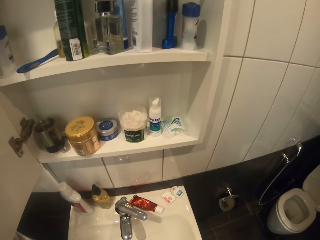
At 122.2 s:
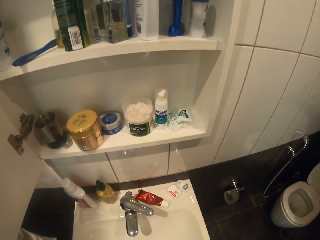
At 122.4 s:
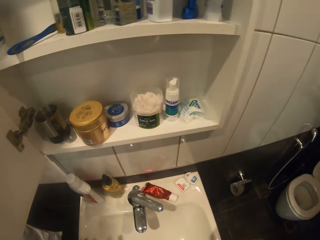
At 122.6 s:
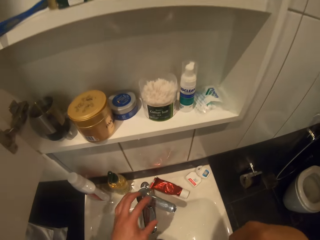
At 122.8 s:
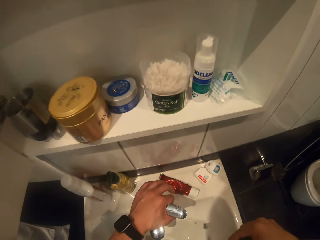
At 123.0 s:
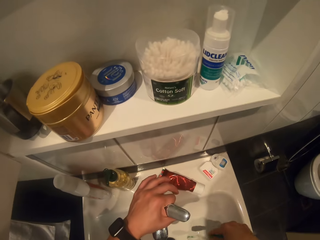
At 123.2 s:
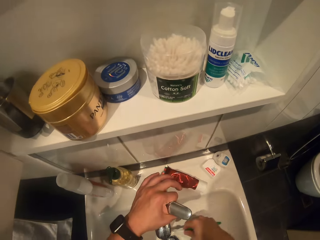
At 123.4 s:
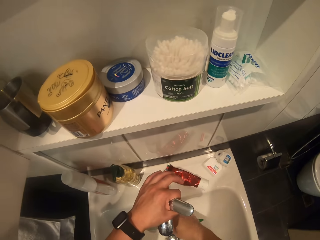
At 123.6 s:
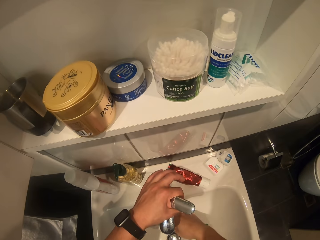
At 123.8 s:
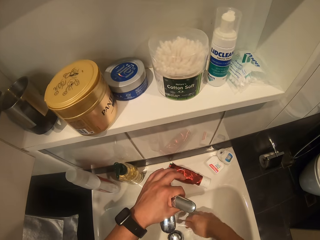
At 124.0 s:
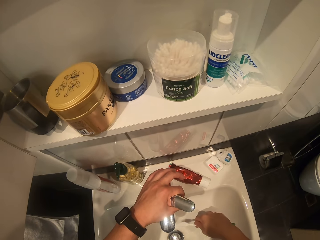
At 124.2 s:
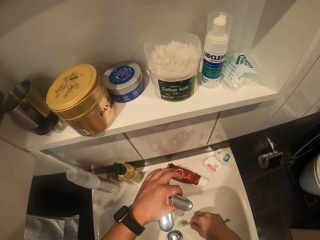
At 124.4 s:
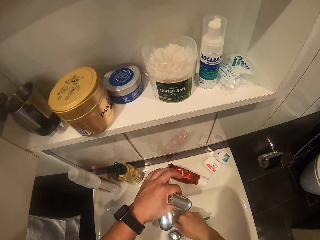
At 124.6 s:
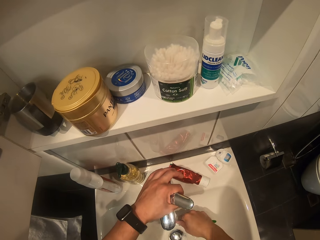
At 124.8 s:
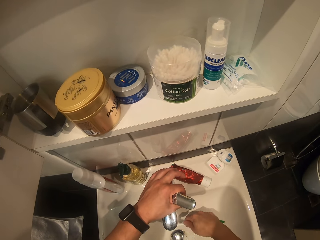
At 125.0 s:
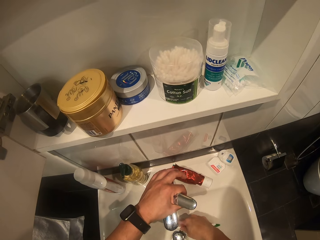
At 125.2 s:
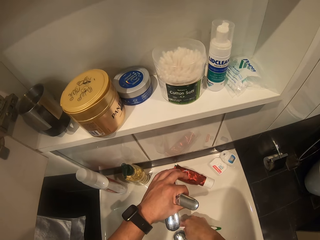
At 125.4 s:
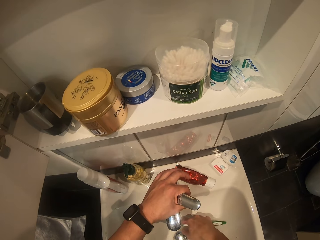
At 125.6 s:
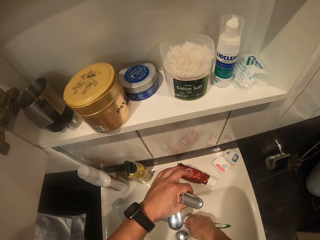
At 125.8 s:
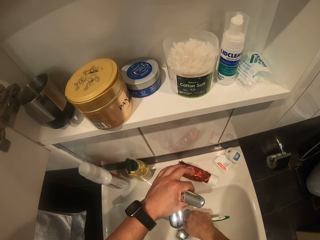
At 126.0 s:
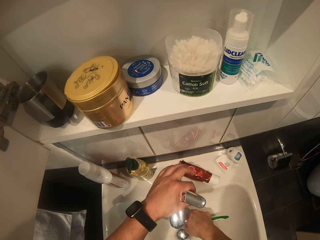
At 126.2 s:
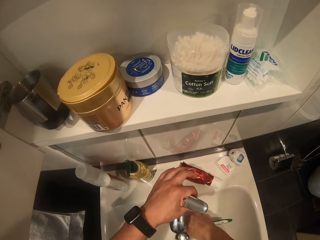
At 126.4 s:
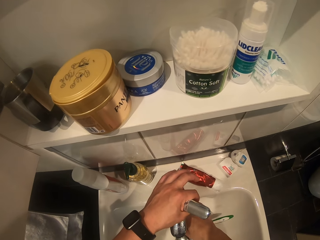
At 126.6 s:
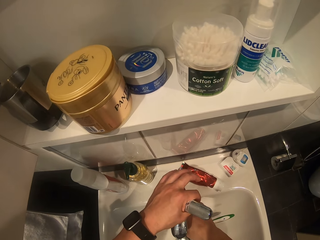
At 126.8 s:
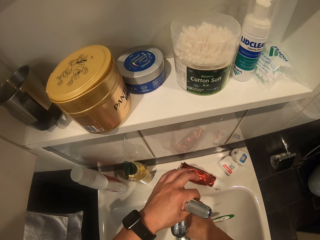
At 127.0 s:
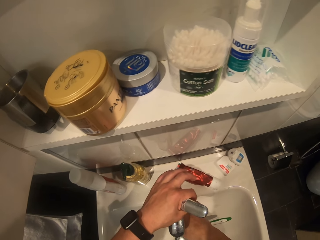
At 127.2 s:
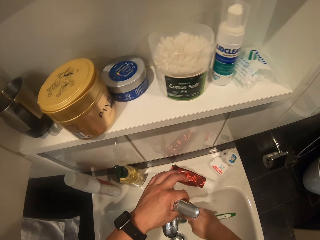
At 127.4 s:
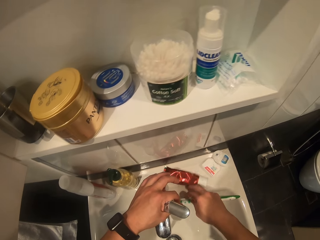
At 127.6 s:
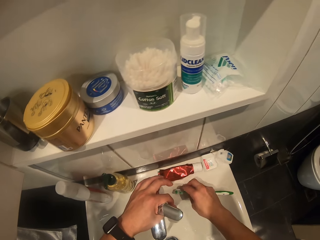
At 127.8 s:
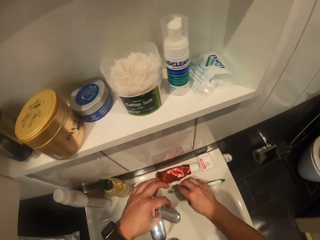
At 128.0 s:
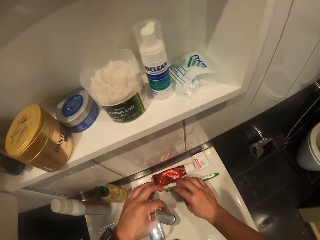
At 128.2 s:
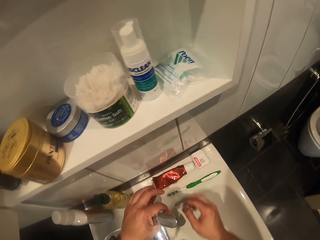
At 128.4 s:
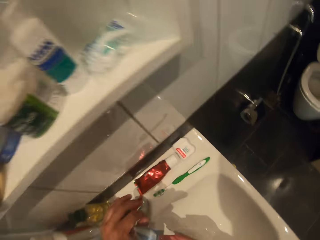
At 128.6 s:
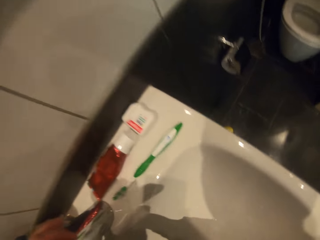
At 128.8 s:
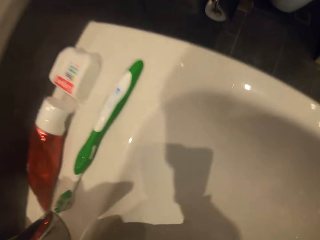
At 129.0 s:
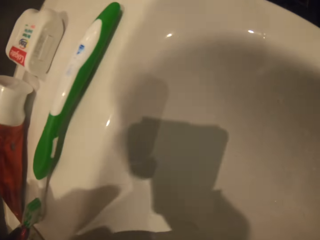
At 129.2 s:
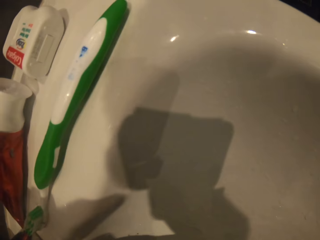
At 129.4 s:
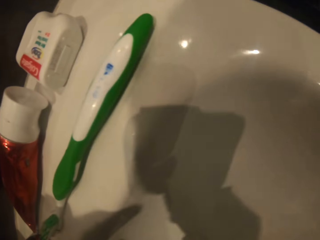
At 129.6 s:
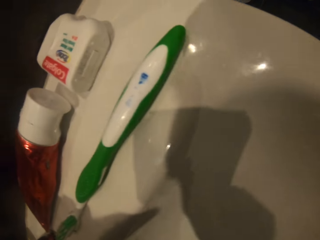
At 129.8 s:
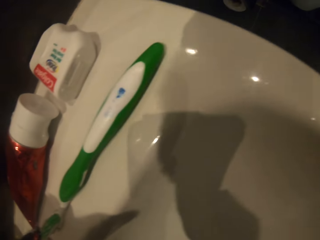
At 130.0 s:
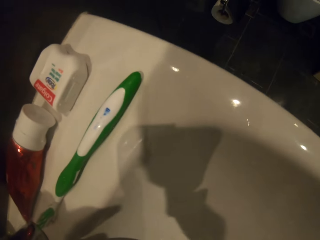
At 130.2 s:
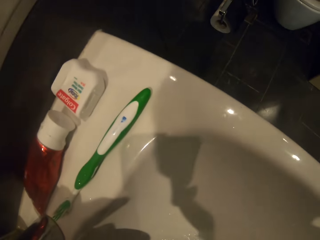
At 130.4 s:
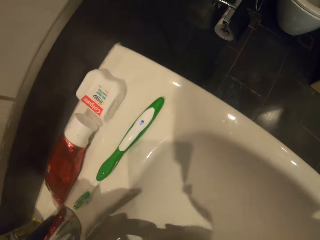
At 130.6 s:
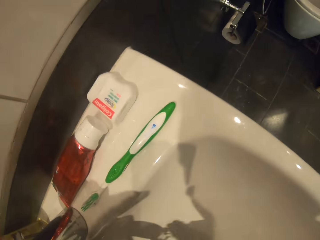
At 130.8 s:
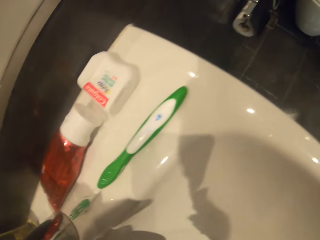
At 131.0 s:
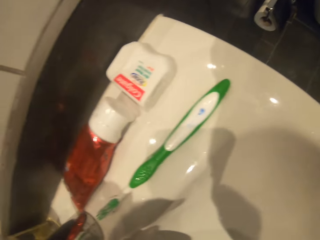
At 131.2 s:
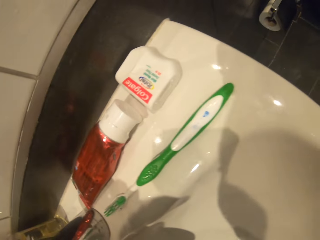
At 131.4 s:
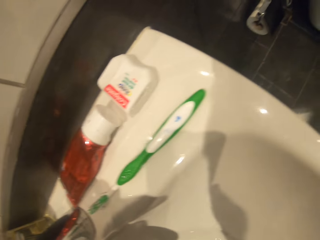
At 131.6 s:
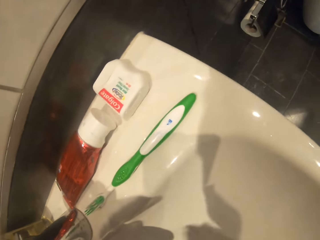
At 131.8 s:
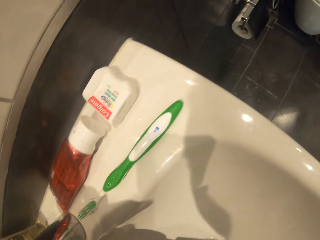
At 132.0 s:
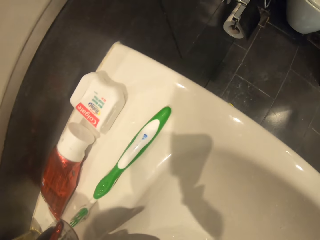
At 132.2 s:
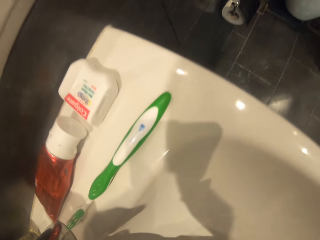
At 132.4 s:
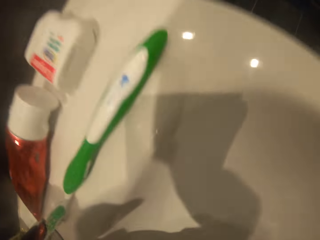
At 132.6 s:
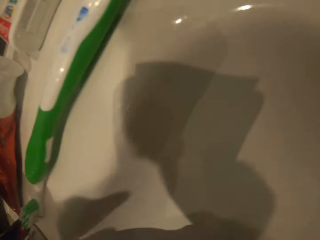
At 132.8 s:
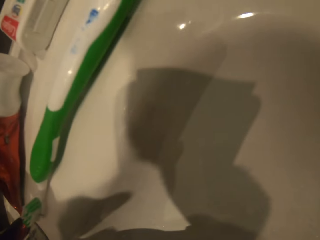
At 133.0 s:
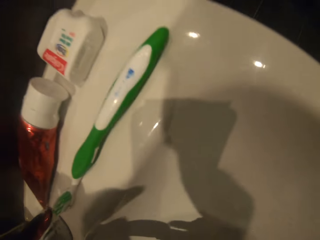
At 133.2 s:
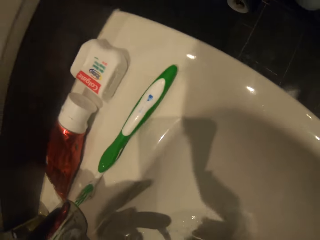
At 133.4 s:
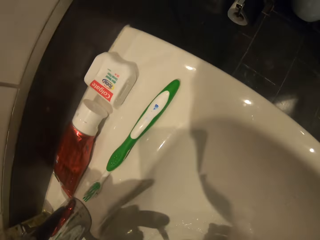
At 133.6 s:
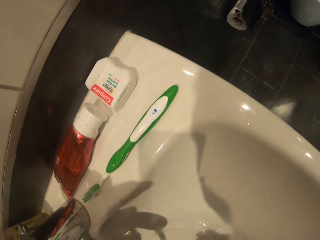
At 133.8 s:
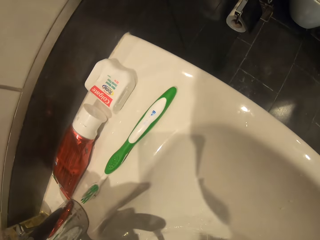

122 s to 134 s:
The camera wearer turns on the tap. They clean the brush with water from the tap. They release the toothbrush. They place the brush on the side of the sink. They gargle the water in the mouth.

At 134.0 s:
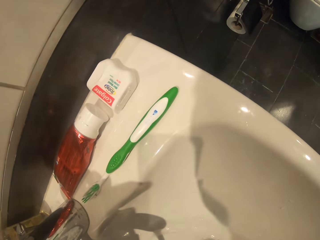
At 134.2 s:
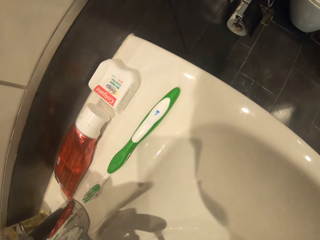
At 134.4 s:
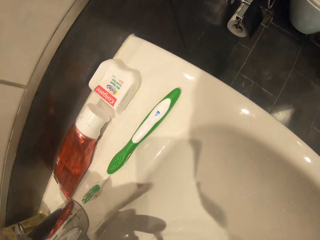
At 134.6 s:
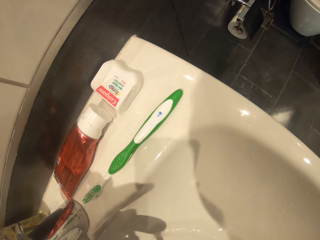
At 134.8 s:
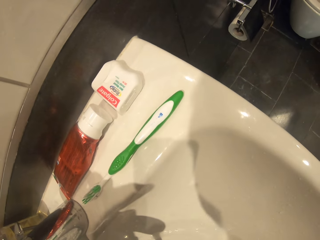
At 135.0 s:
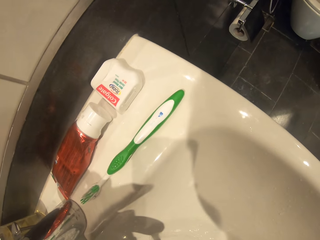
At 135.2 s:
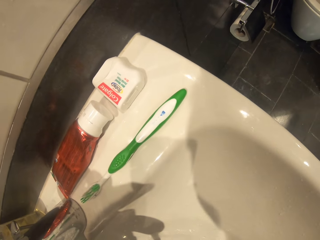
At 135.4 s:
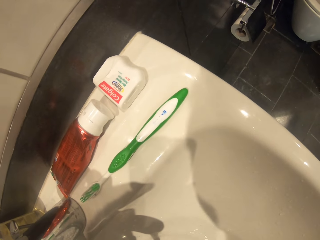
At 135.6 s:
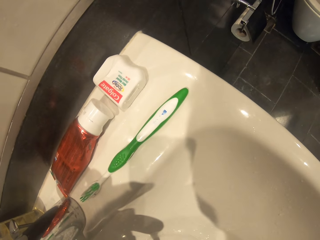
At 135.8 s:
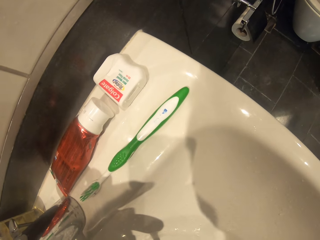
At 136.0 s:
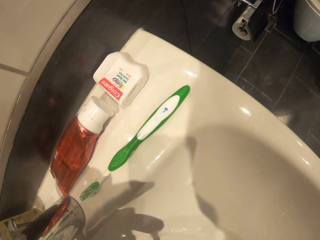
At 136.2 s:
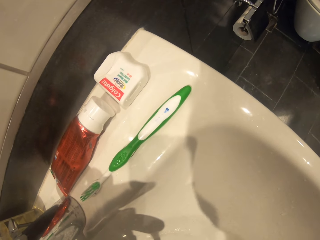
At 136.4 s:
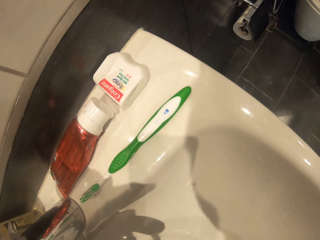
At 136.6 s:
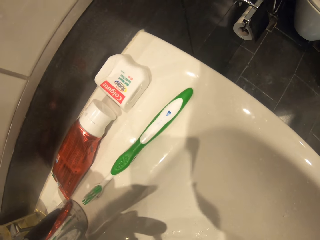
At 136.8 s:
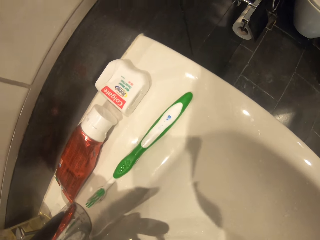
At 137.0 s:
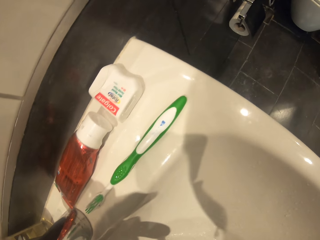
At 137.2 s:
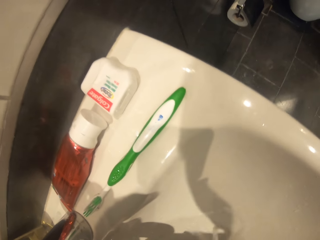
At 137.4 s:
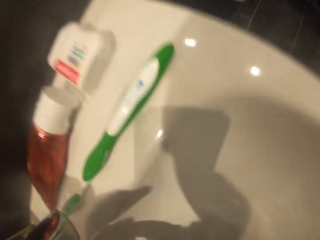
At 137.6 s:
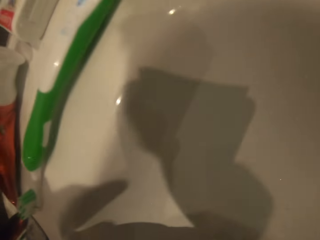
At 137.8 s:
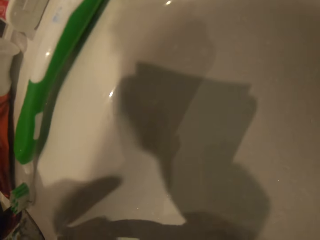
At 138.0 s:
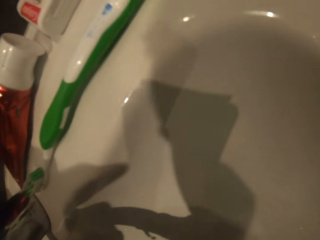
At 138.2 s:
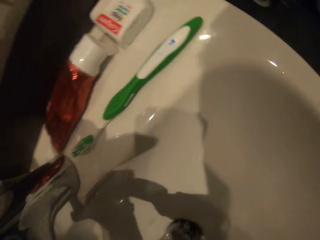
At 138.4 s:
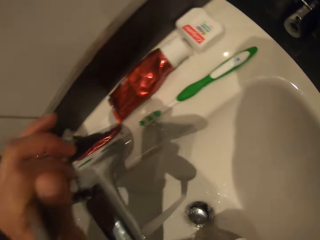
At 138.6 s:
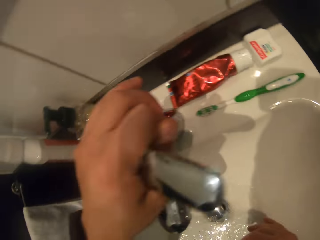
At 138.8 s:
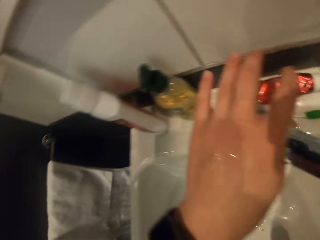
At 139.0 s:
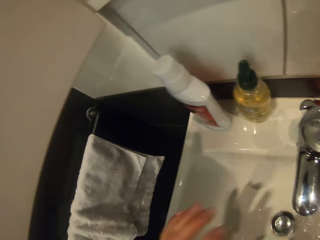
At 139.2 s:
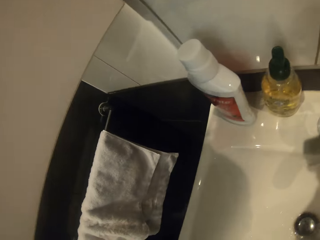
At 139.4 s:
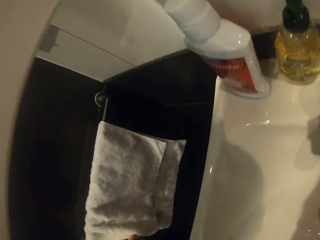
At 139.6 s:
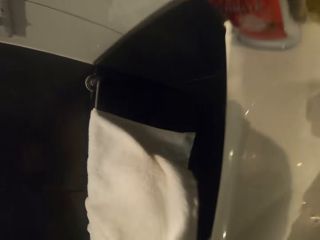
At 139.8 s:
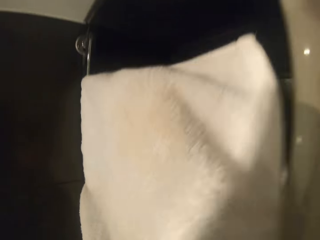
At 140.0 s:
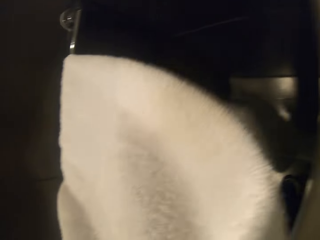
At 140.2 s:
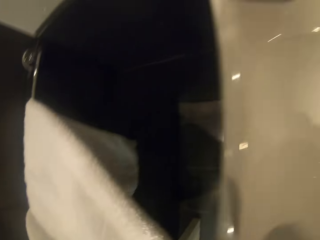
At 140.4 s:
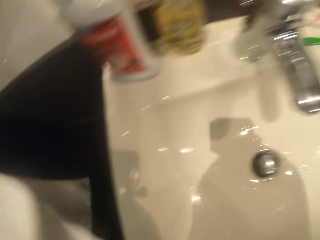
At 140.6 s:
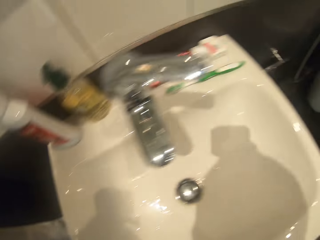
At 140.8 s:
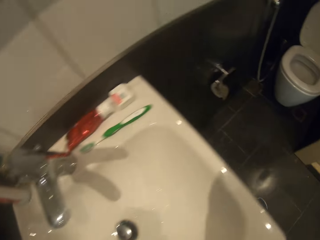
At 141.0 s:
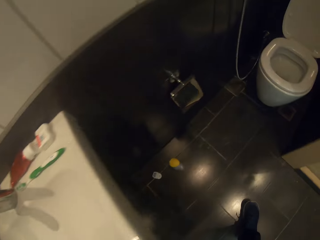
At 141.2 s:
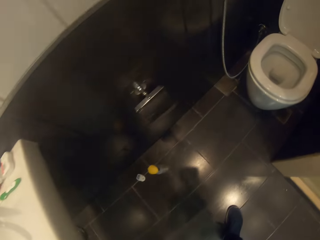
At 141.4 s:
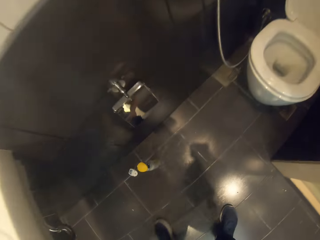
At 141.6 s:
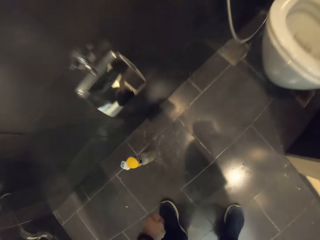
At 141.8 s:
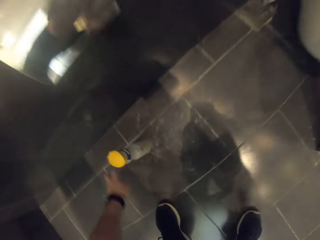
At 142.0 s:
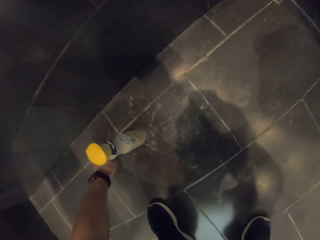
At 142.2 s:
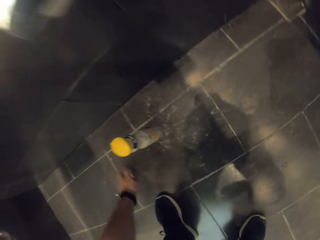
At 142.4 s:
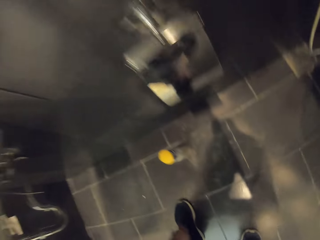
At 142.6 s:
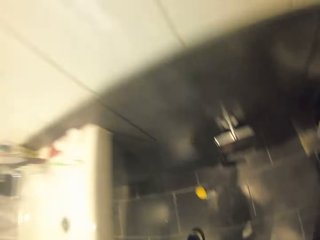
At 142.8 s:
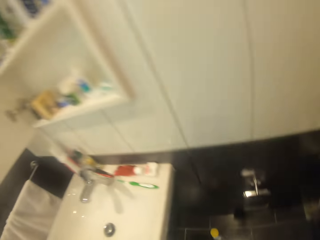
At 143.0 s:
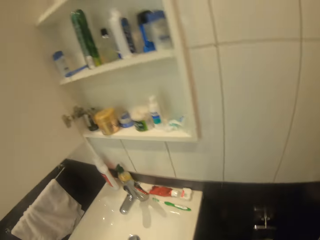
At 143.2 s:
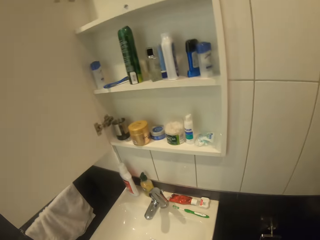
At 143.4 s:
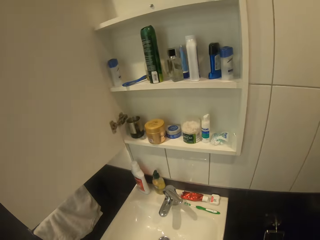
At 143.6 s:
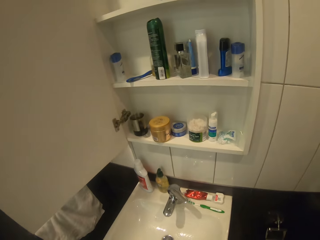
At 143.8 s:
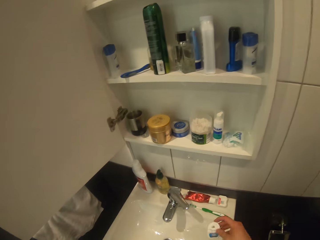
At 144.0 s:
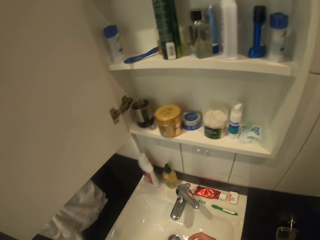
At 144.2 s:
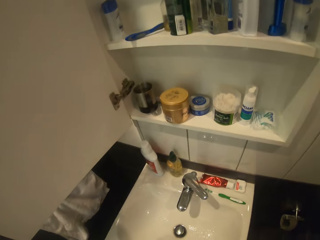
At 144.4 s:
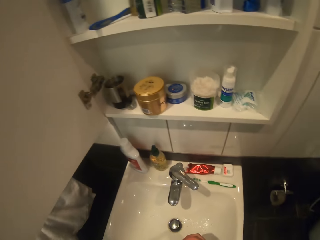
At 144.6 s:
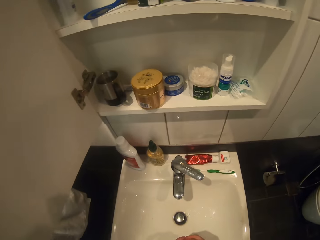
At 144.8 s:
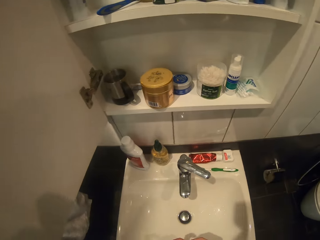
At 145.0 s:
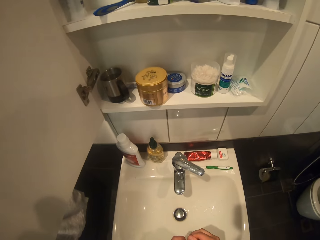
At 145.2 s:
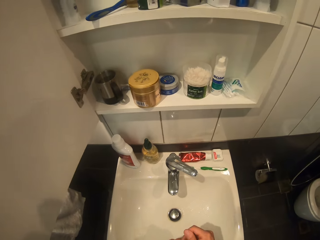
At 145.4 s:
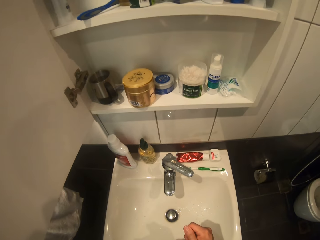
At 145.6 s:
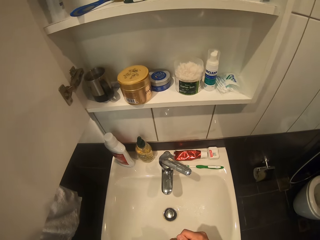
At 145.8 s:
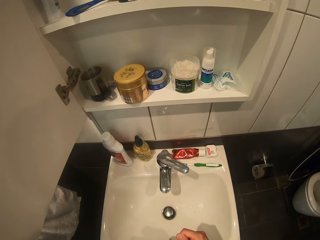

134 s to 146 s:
The camera wearer turns off the tap. They wipe the hands with a towel. They pick something from the floor.
